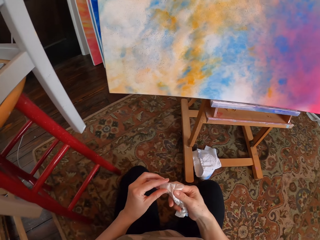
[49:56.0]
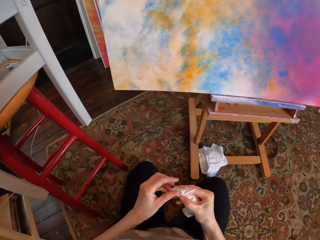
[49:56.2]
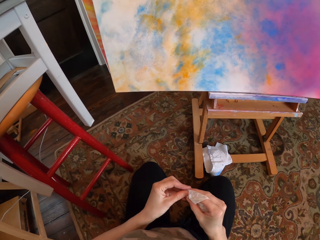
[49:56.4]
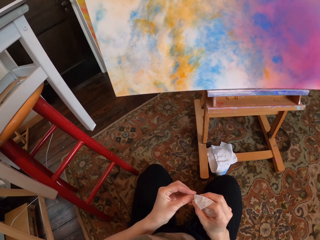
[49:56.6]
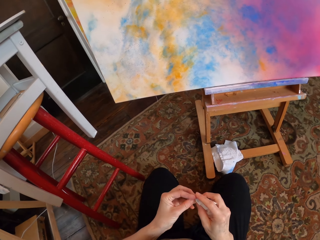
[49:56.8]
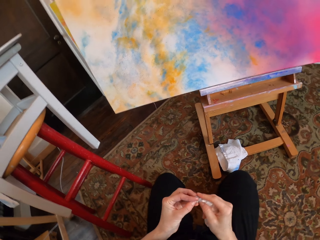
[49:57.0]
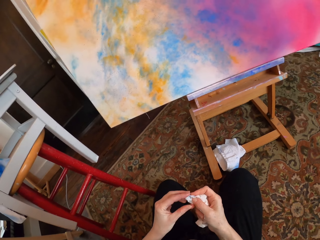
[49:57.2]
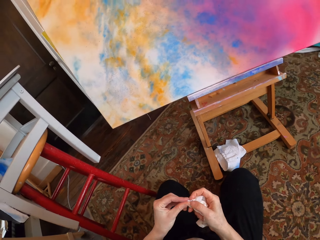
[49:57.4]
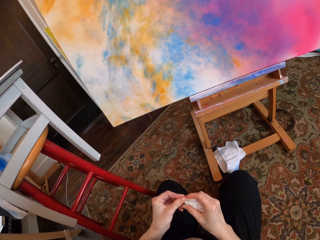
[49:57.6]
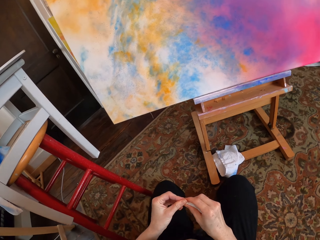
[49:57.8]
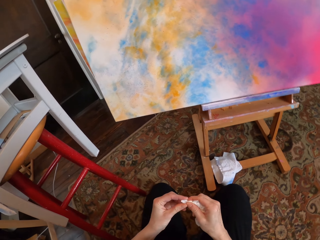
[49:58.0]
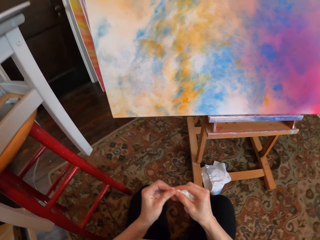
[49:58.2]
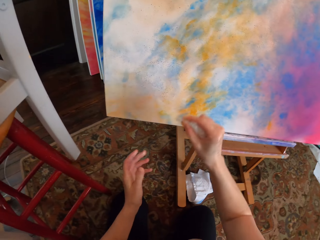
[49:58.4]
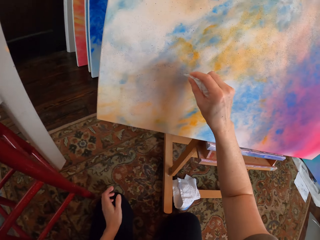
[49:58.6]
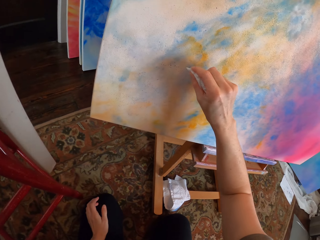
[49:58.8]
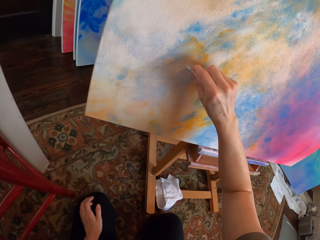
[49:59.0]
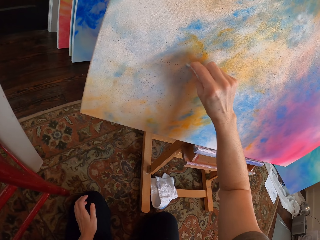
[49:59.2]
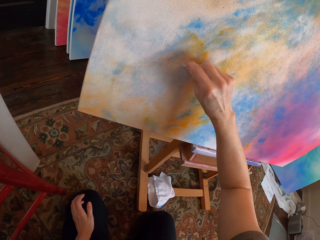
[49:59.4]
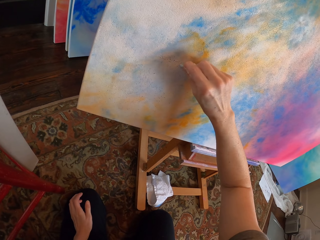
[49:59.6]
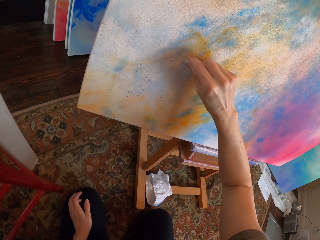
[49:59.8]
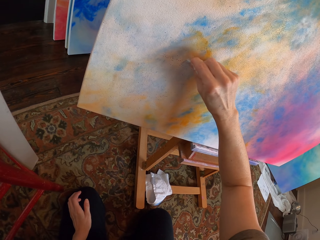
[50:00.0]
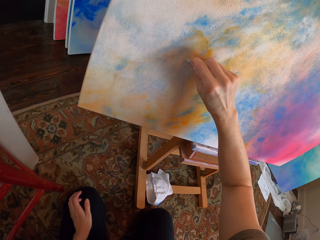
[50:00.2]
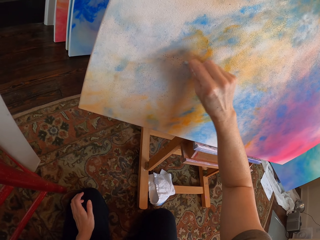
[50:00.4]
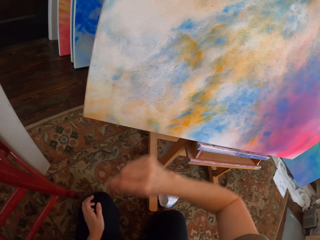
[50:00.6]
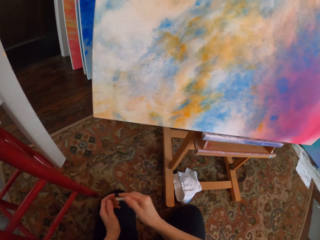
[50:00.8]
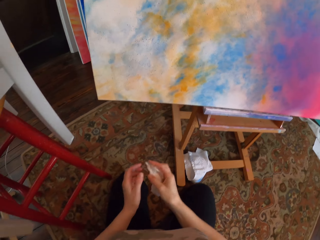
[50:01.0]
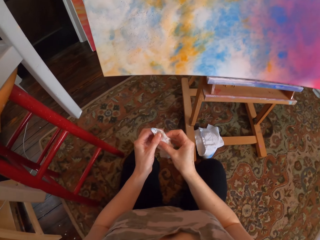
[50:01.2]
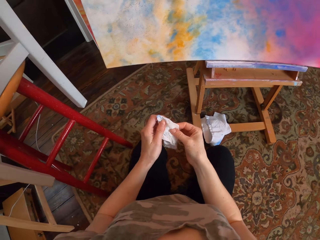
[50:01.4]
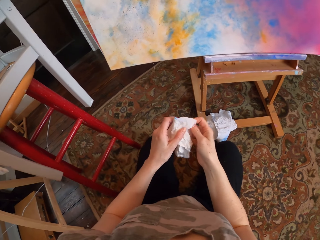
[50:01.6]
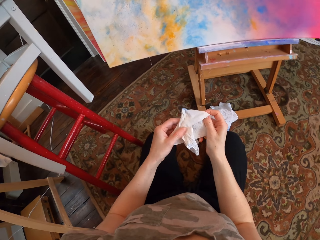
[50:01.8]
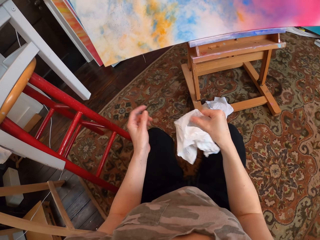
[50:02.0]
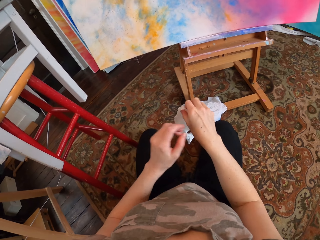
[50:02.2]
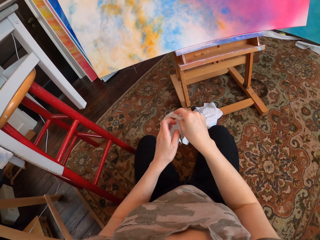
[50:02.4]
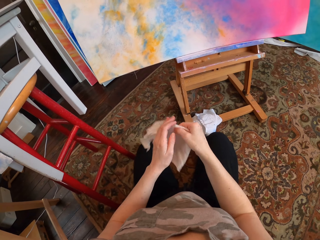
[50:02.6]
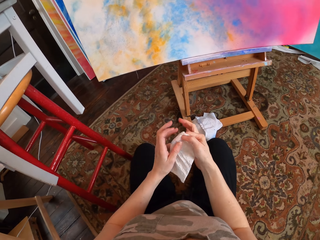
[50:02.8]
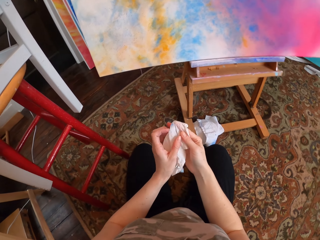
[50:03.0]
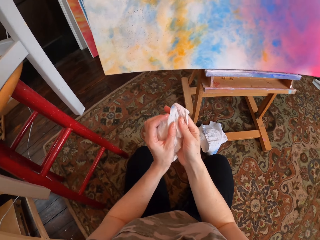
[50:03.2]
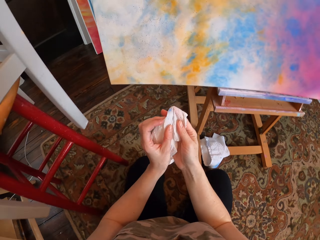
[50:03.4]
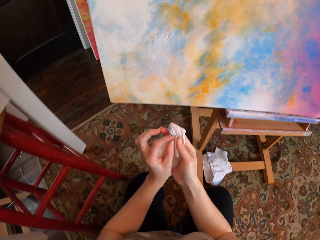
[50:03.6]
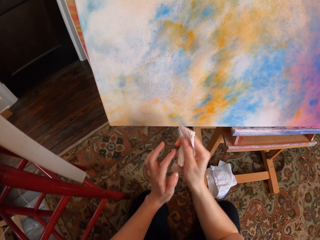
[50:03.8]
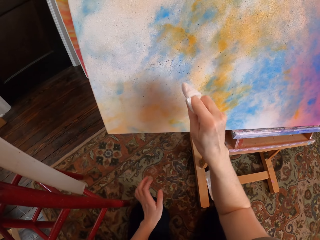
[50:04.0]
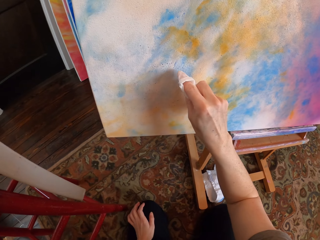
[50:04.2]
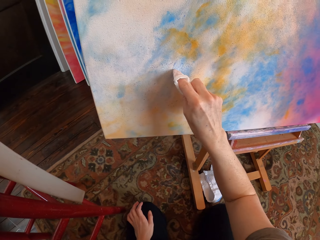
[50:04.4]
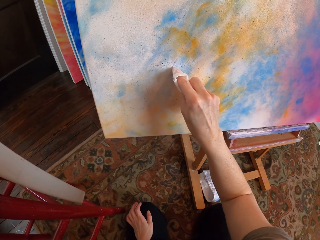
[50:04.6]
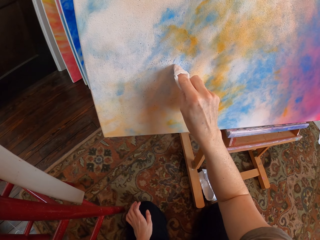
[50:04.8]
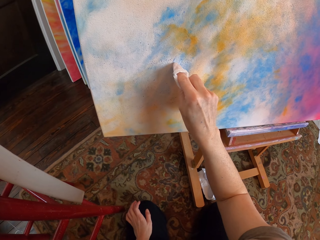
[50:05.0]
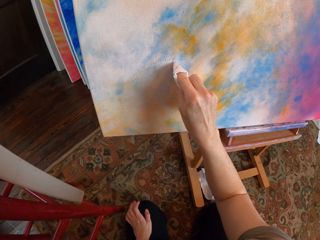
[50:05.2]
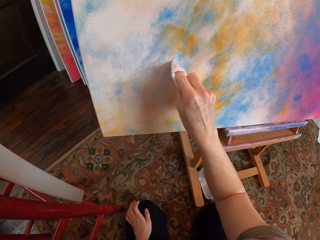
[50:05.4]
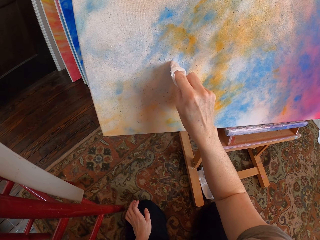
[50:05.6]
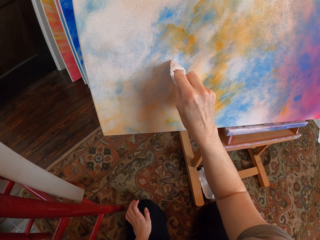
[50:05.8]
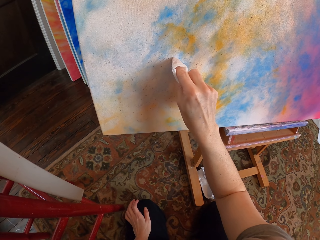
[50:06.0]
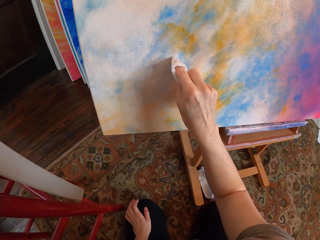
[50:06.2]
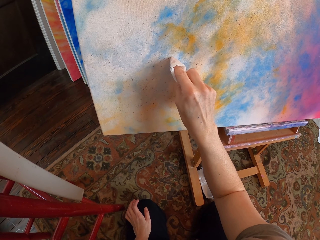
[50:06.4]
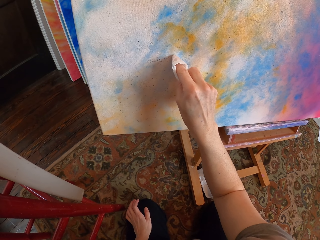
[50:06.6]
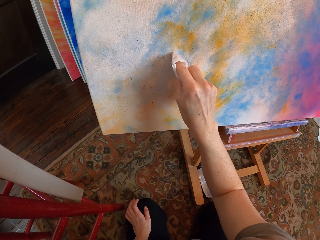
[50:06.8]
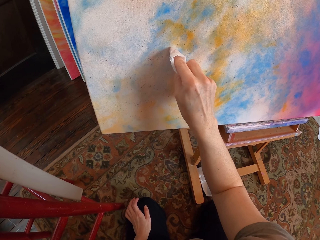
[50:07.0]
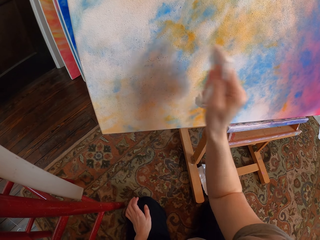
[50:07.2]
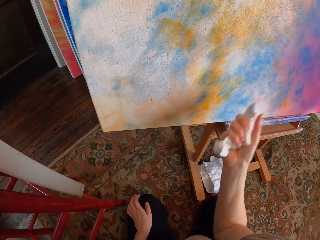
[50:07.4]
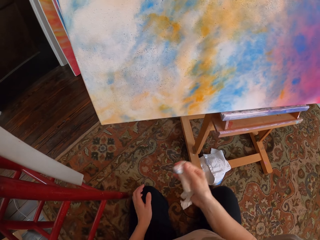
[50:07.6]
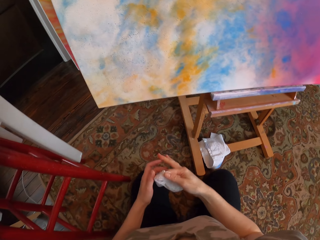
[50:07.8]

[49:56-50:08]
The camera wearer folds the hand paper. They wipe off paint on the board. They fold the hand paper. They wipe off paint on the board.

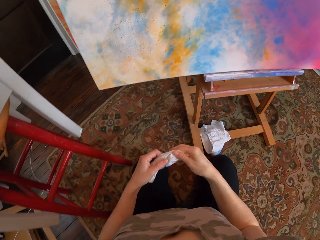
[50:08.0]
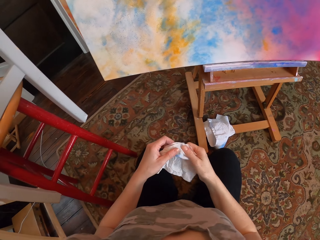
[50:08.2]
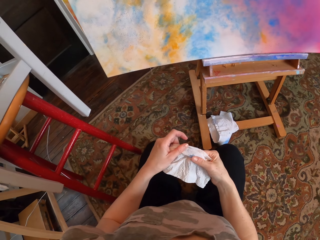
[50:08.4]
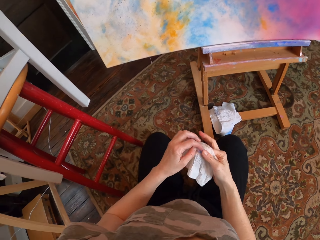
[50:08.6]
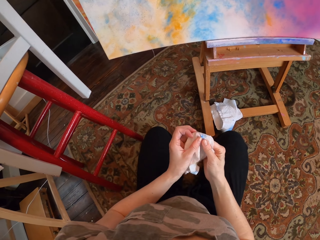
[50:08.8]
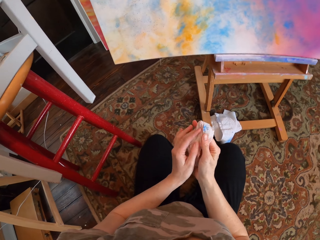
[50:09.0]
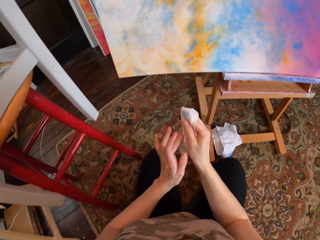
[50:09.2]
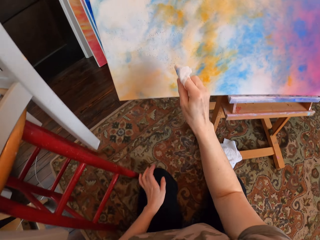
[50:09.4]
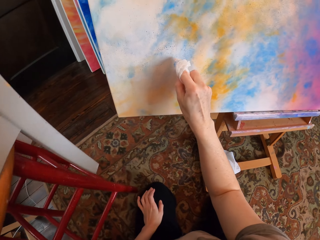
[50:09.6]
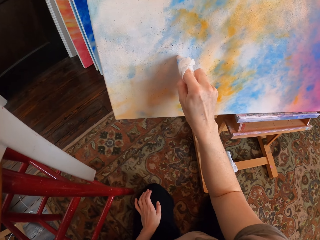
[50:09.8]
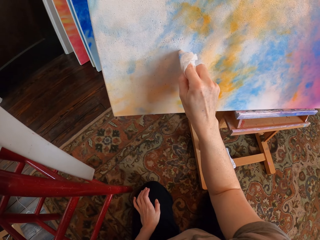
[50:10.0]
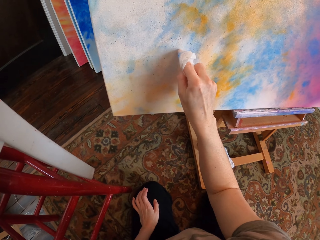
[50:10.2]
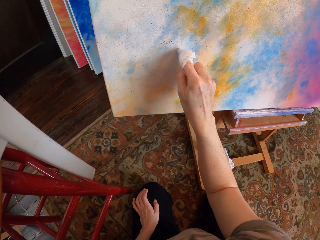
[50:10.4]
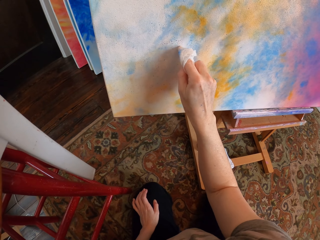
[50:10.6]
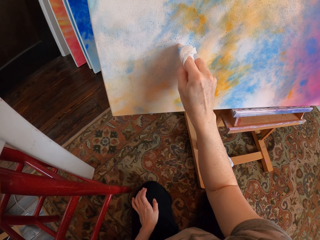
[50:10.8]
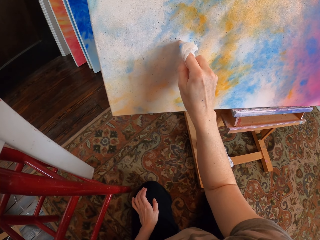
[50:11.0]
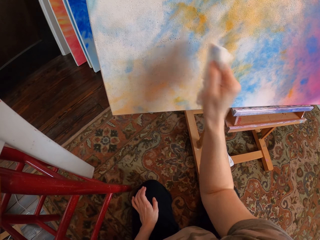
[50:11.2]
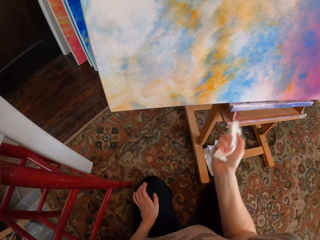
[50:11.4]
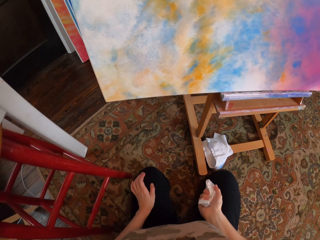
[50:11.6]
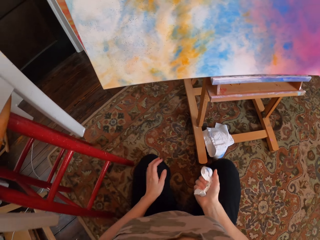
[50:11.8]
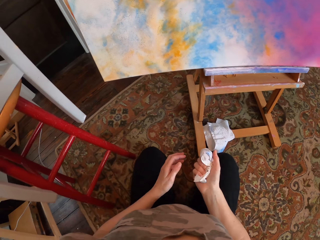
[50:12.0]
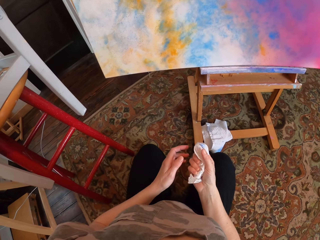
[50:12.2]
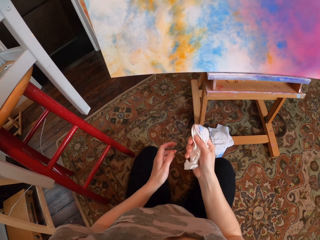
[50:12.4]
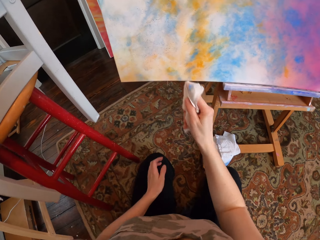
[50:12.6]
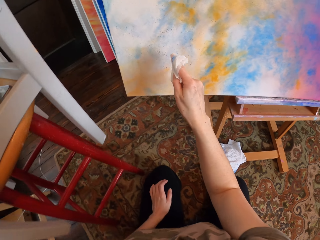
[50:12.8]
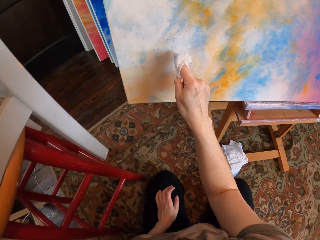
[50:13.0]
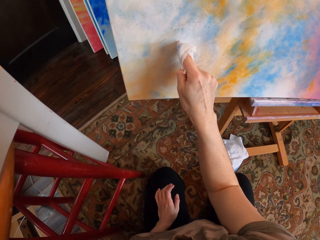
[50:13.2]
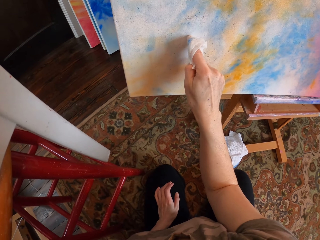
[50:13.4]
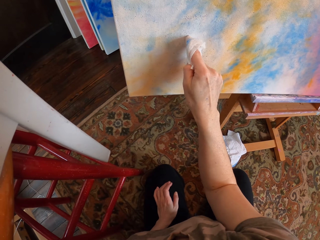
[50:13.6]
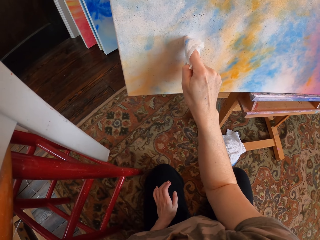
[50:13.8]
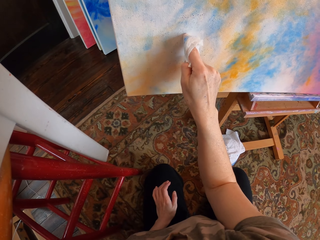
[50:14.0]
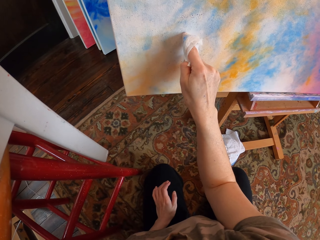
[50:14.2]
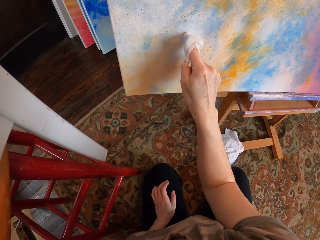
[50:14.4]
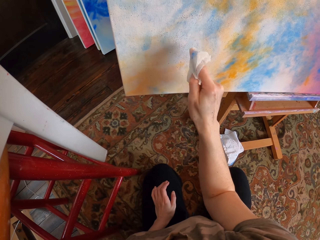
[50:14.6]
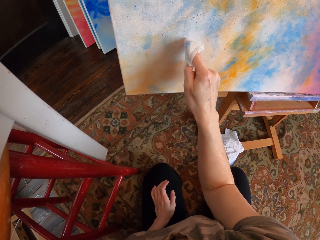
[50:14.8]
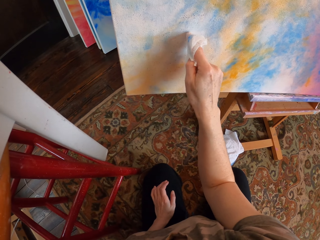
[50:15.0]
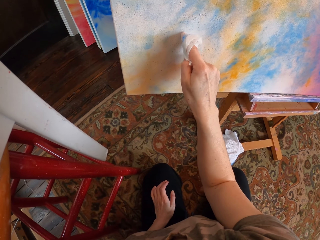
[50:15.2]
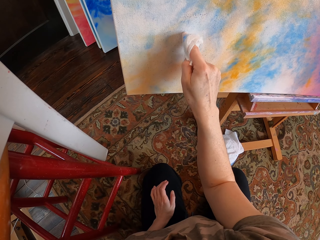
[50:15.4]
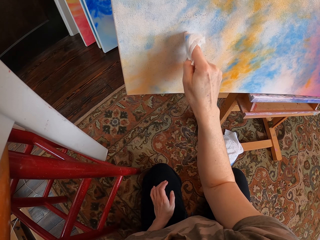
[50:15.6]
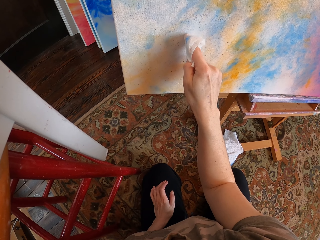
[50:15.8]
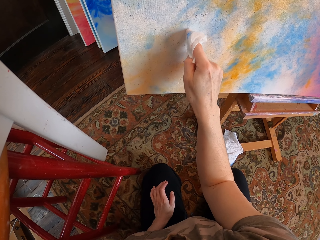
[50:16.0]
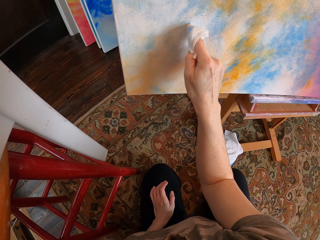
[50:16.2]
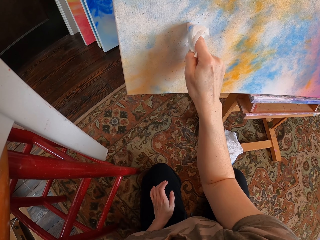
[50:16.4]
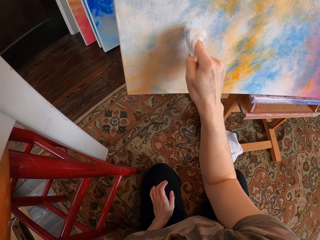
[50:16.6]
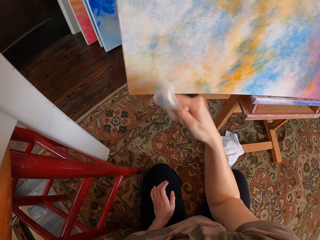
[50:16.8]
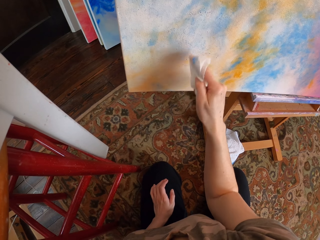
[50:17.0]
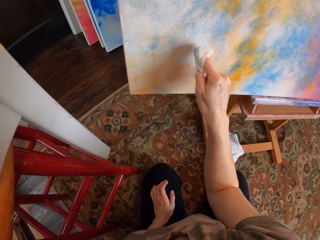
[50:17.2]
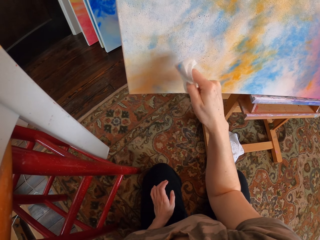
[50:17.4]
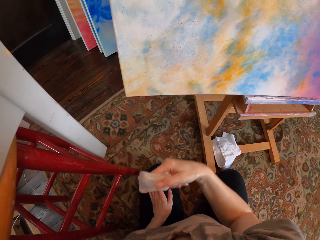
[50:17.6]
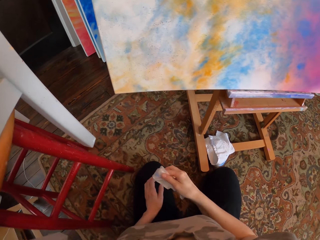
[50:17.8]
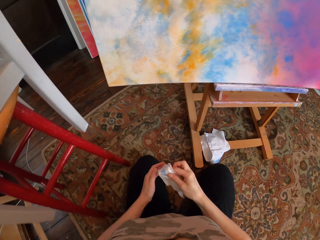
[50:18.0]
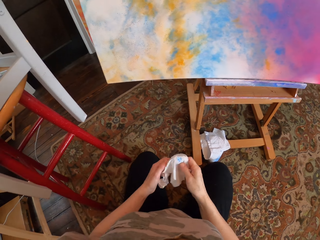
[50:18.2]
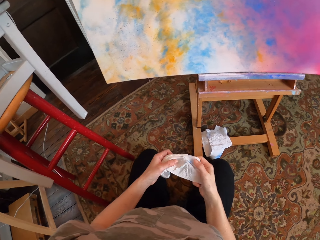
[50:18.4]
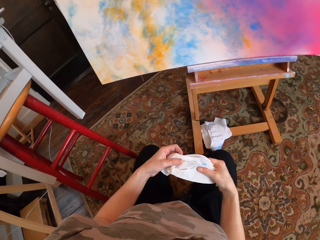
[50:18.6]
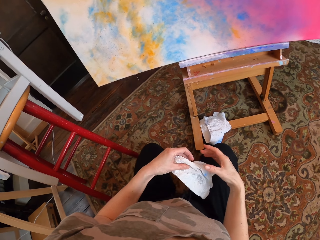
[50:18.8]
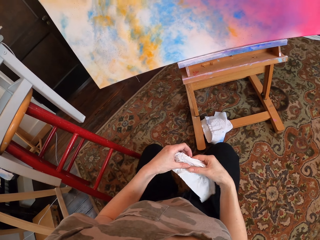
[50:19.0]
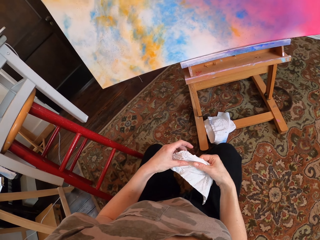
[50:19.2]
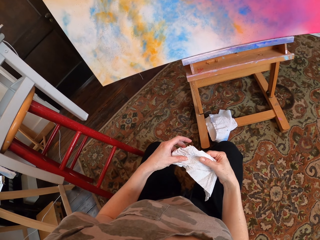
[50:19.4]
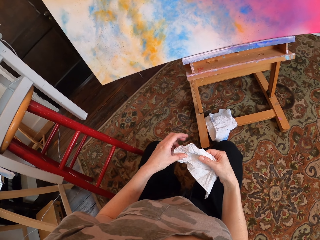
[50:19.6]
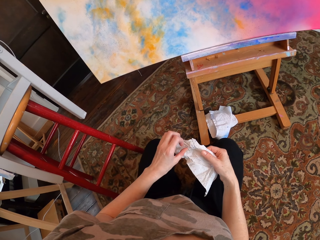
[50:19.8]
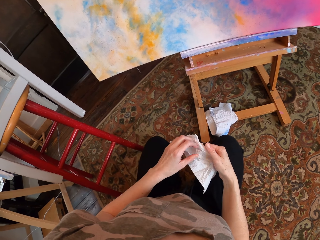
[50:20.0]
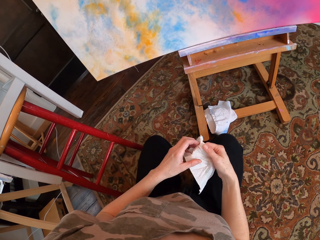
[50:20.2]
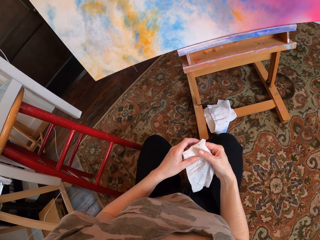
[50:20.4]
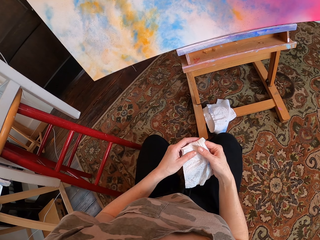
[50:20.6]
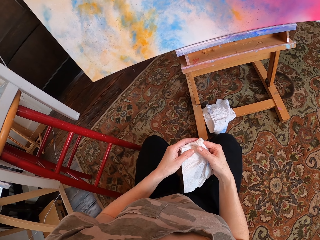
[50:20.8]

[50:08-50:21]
The camera wearer folds the hand paper. She wipes off paint on the board. She looks at the paint board. She rubs on the paint board. She moves her hand away. She looks at the hand paper.
